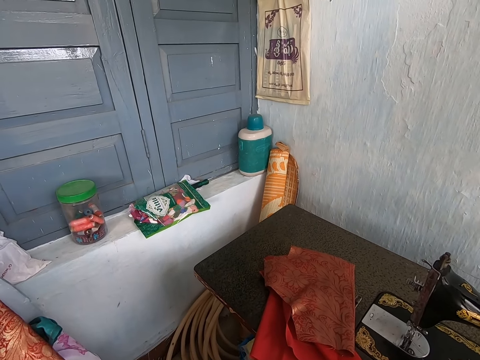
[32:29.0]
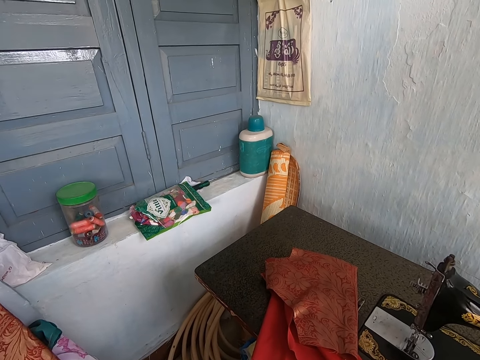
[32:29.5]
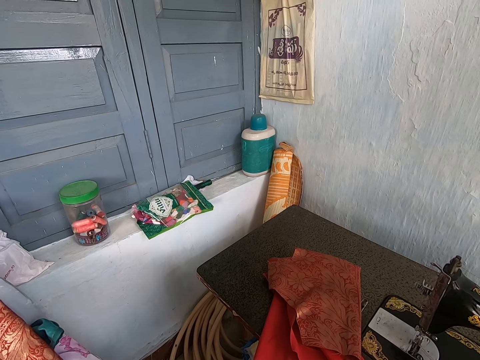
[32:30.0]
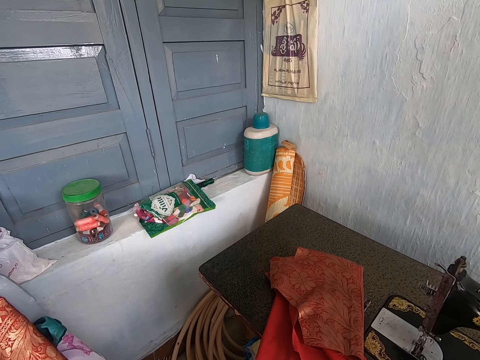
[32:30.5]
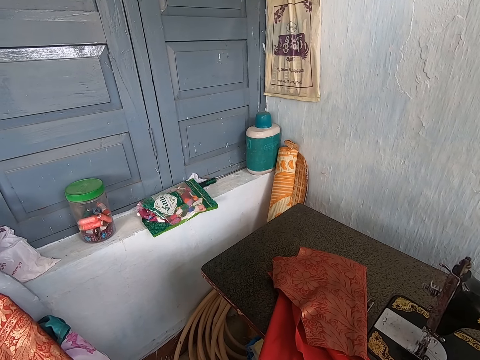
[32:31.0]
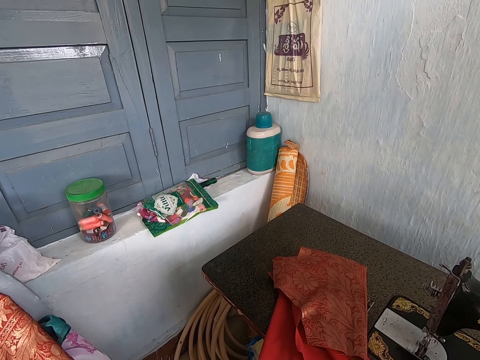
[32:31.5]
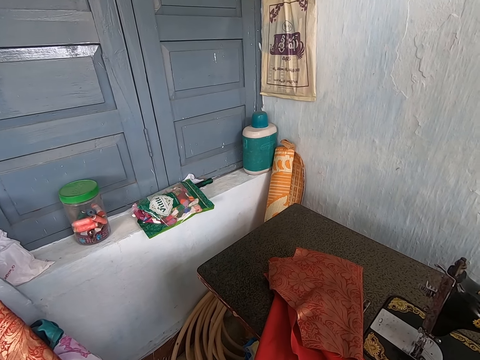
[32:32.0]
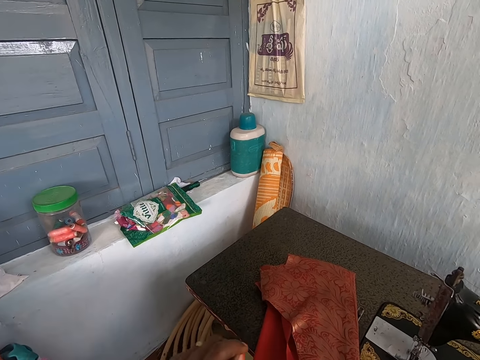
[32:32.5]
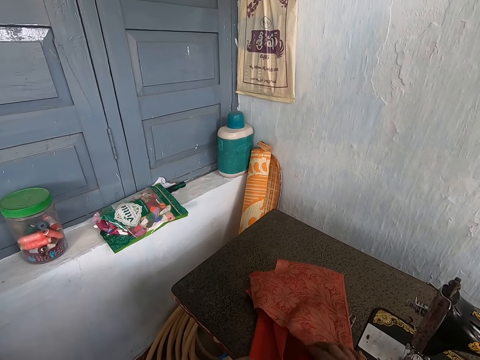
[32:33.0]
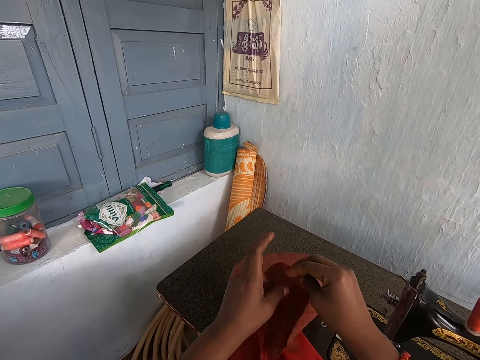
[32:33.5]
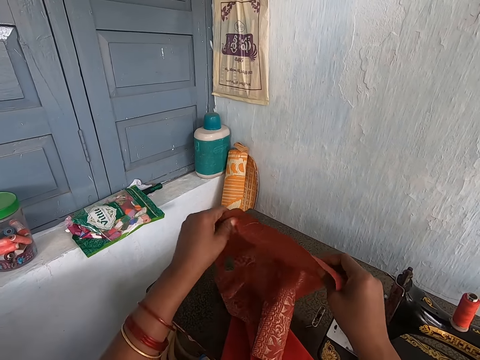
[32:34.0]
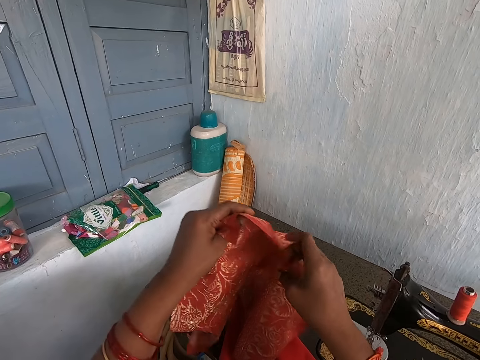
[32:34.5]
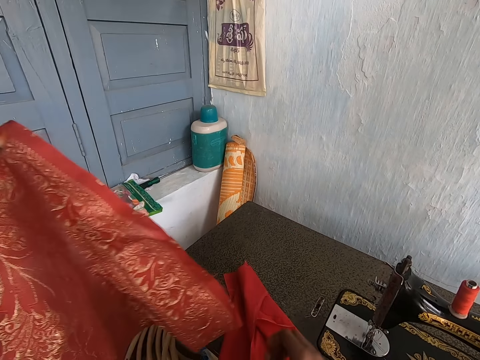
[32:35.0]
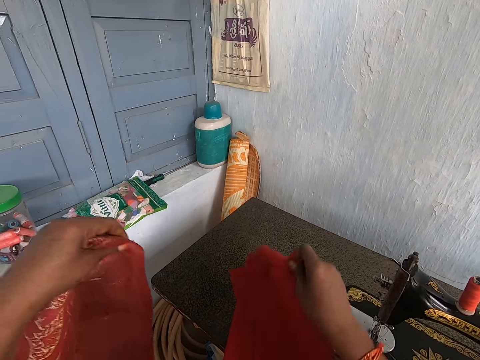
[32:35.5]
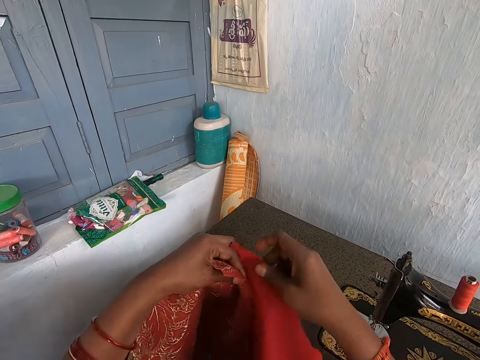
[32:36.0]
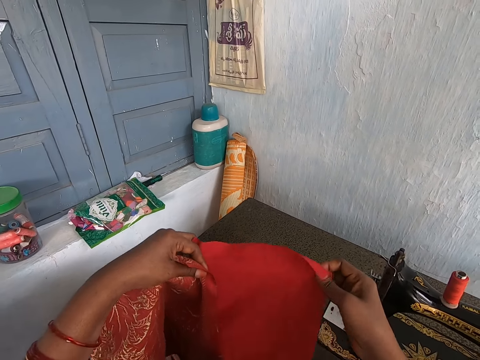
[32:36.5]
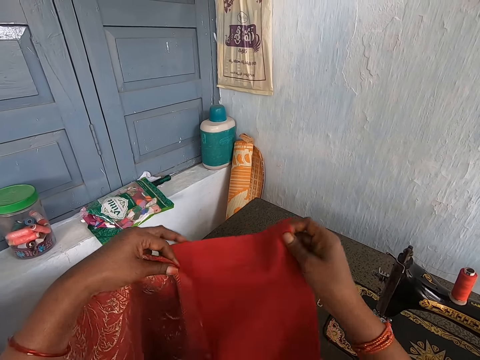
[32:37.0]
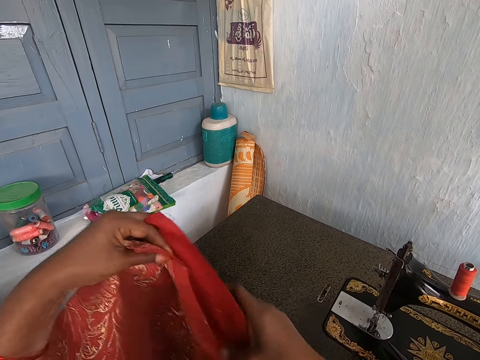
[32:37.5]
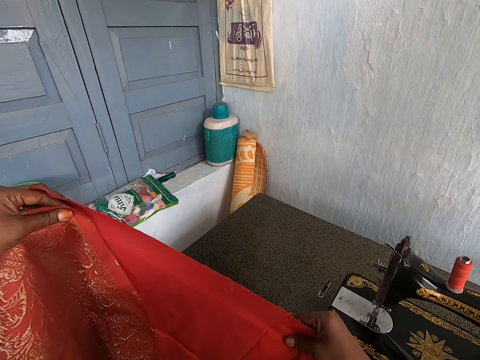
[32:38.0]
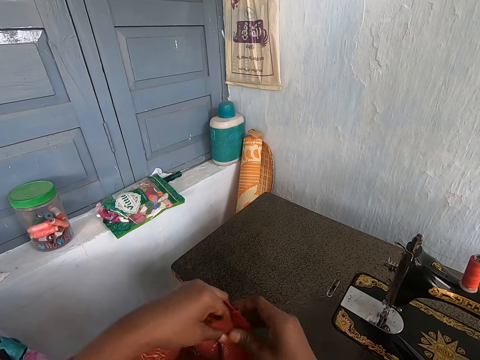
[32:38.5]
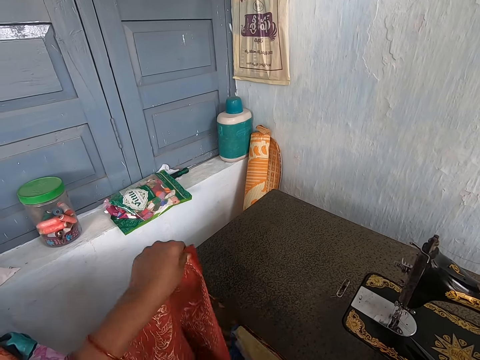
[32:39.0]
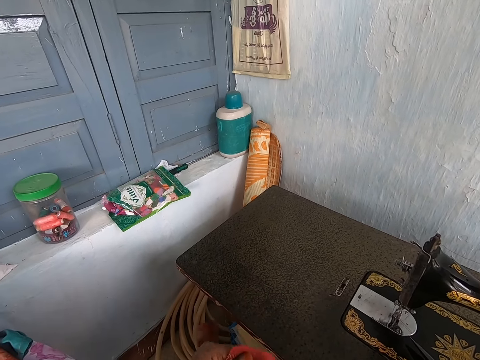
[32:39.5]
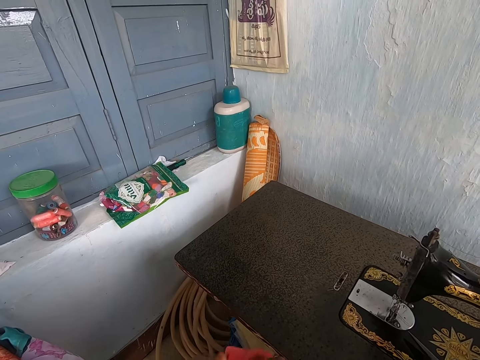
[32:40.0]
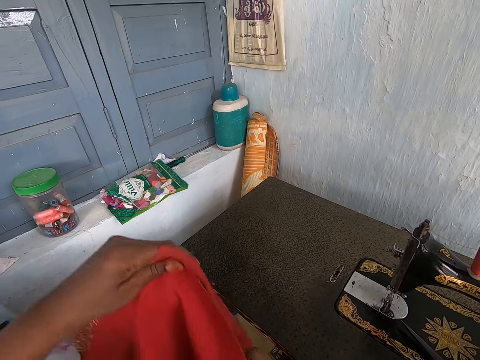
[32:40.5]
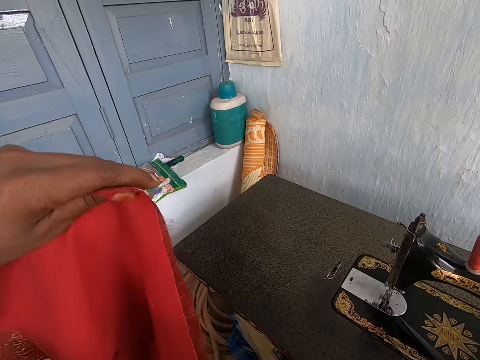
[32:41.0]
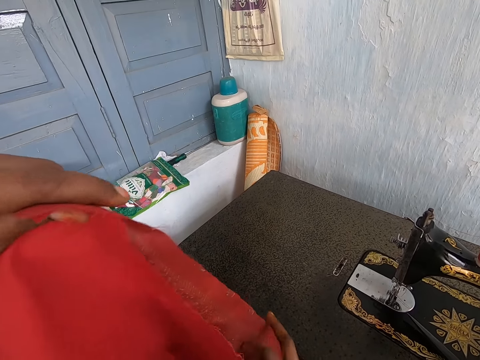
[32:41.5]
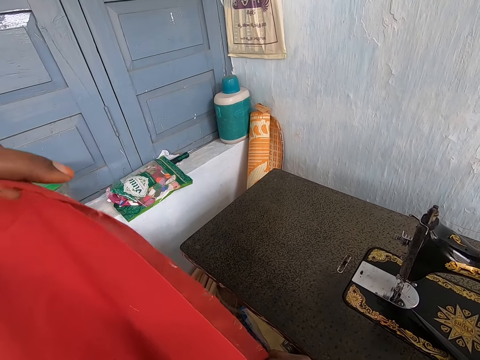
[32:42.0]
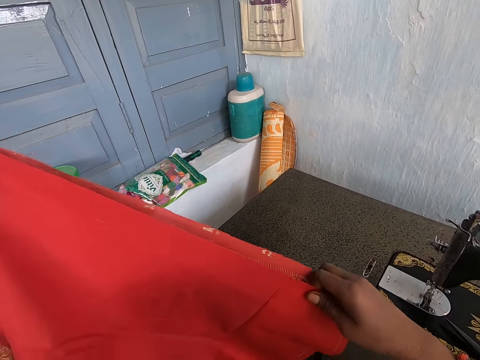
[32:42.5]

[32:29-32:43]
The camera wearer stays still beside the machine. She picks up a piece of cloth from the sewing machine with her left hand. She holds the cloth with both hands. She straightens the cloth. She picks up a piece of cloth from the sewing machine with her right hand. She holds the cloth with the left hand. She joins the pieces of cloth in her hands together. She straightens the cloth. She drops the red cloth with the right hand. She drops the cloth with the left hand. She straightens the cloth.

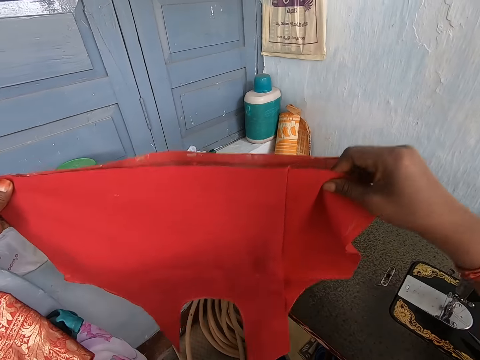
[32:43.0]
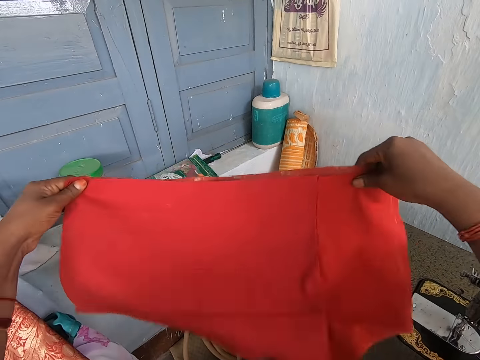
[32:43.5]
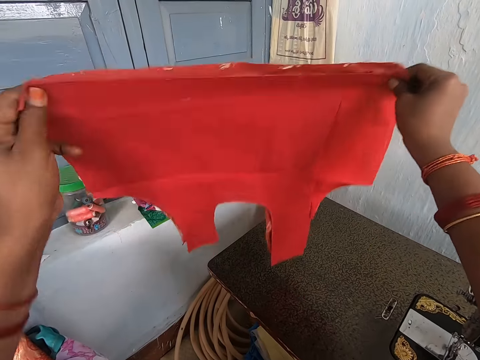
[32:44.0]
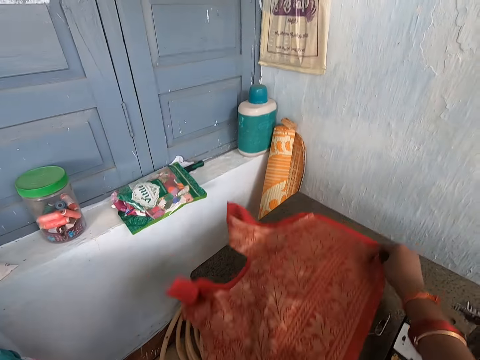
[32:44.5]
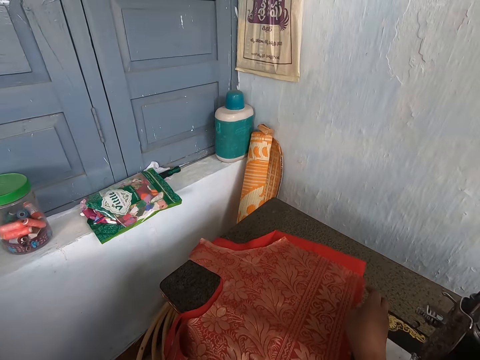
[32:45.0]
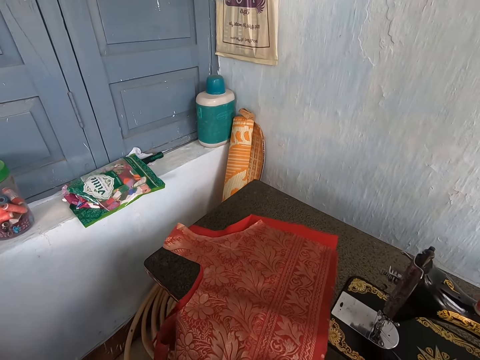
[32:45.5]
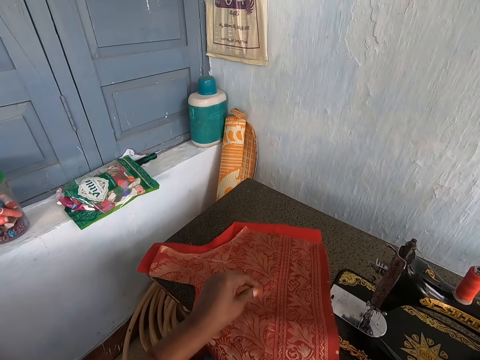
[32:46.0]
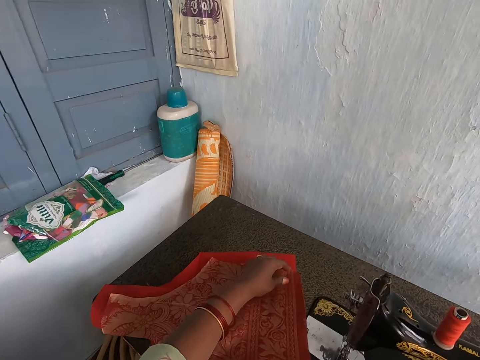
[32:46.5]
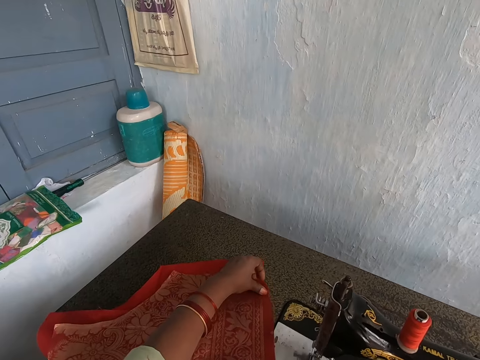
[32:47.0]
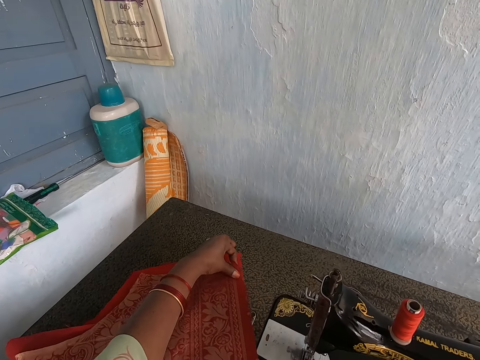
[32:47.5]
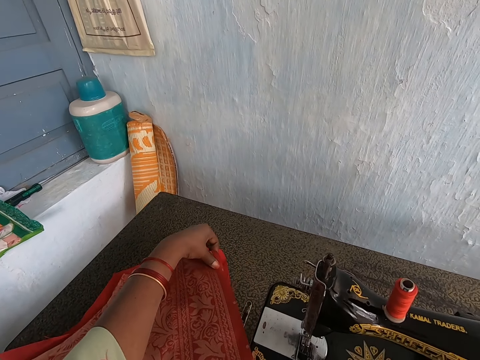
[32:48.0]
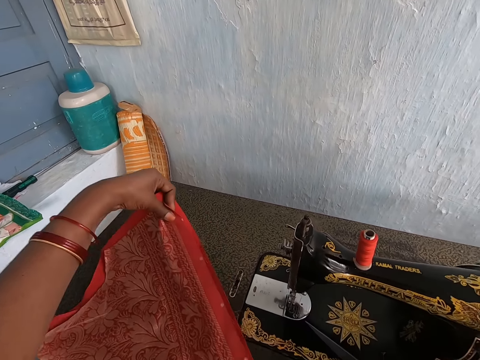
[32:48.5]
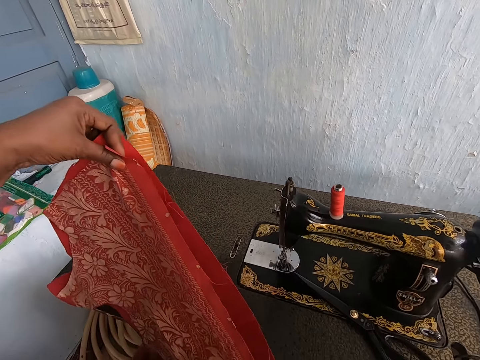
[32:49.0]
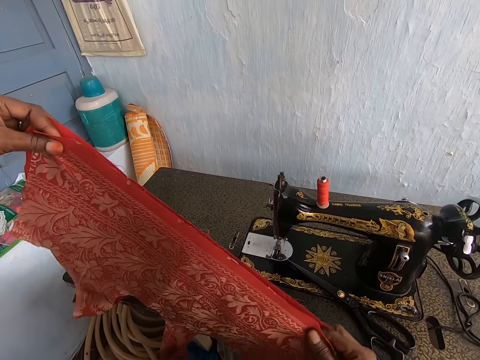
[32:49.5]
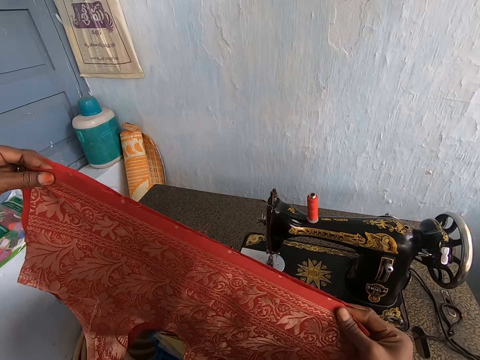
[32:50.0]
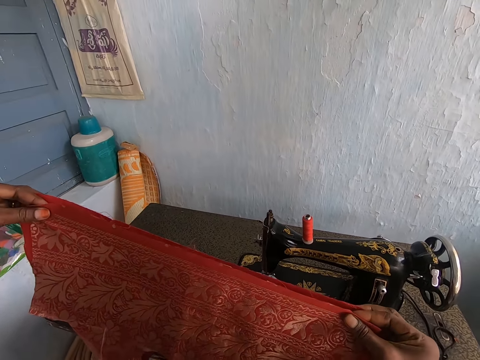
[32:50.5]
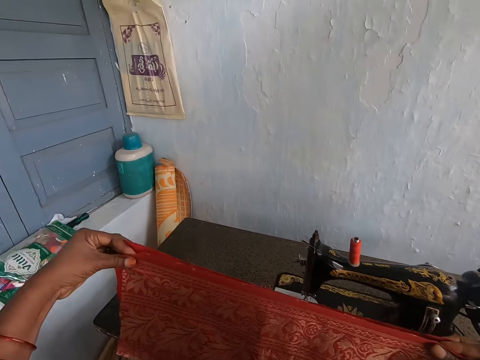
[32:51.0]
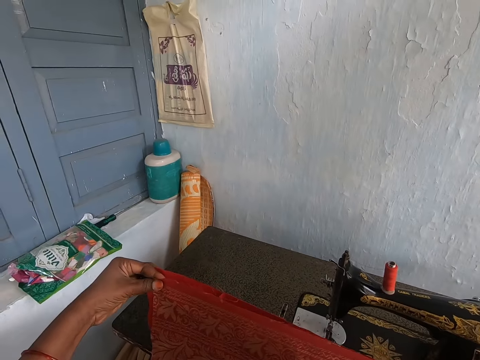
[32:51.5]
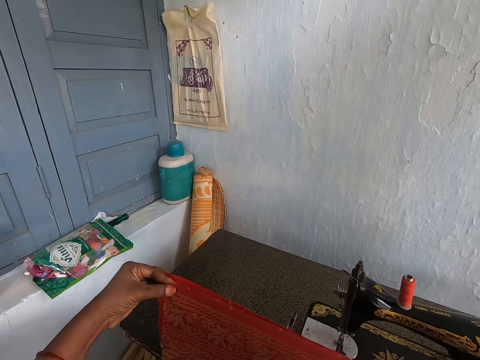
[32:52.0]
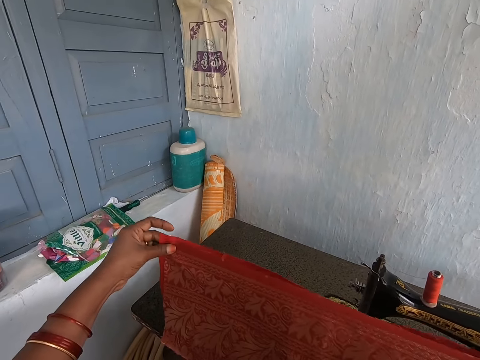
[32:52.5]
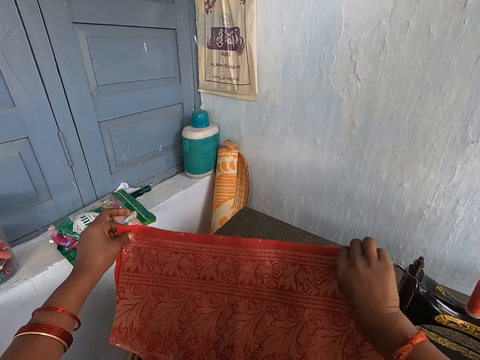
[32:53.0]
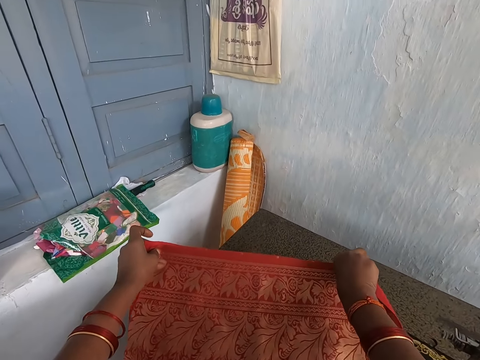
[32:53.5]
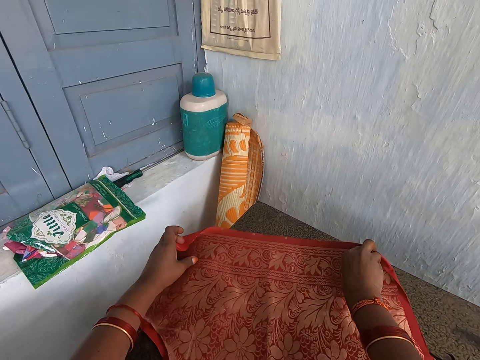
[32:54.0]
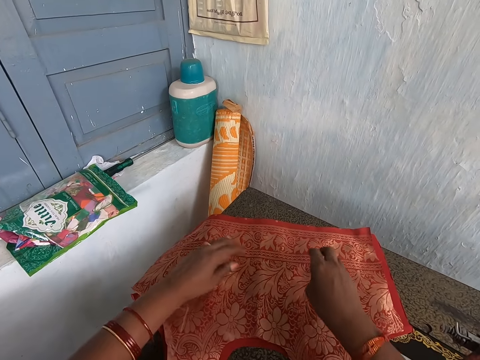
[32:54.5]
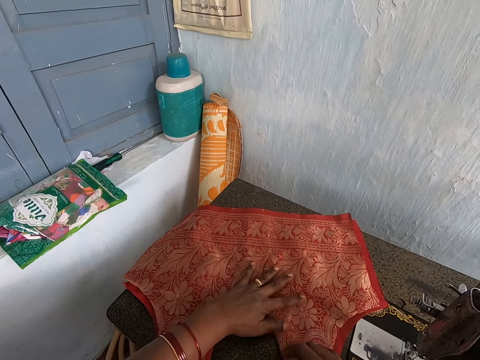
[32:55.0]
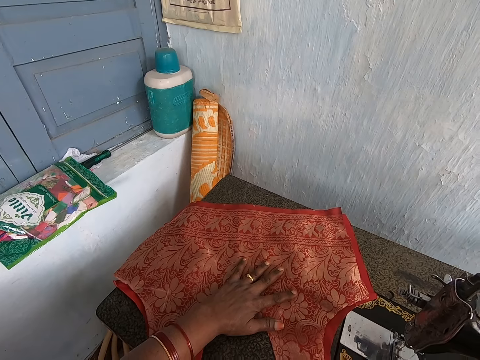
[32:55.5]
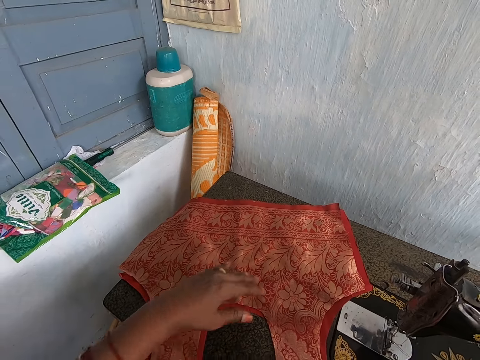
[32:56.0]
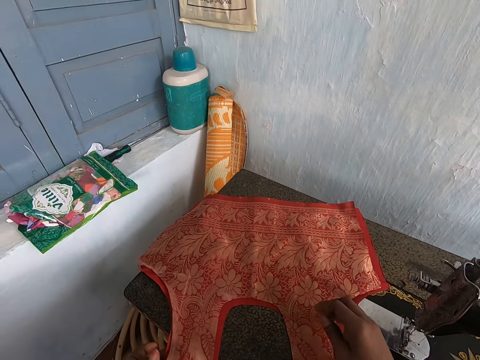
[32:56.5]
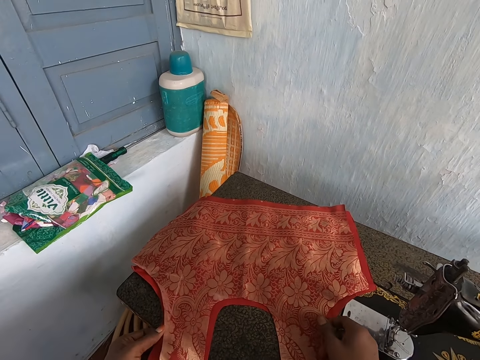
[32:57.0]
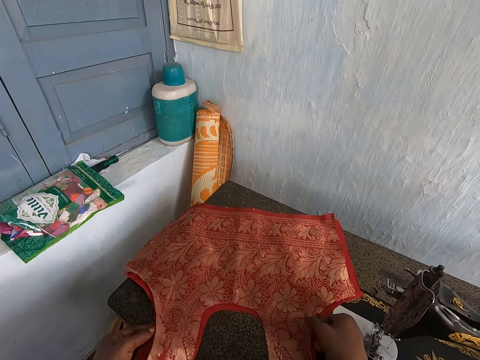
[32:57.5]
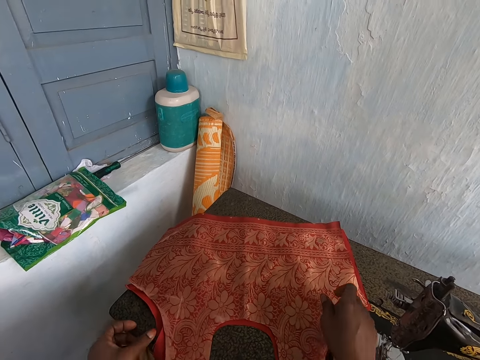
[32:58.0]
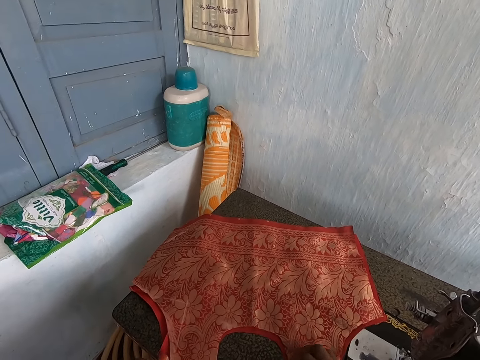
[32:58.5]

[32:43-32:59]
The camera wearer lays the clothes in her hands on the sewing machine. She moves the cloth on the machine. She holds the cloth with the left hand. She straightens the cloth. She picks up the clothes from the sewing machine with her hands. She adjusts the clothes with her hands. She holds the cloth with both hands. She lays the clothes in her hands on the sewing machine. She puts the left hand on the cloth. She adjusts the clothes on the sewing machine with her hands. She removes the left hand from the cloth. She straightens the cloth on the machine.
